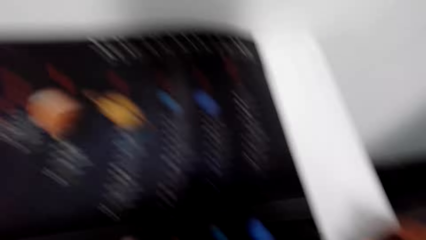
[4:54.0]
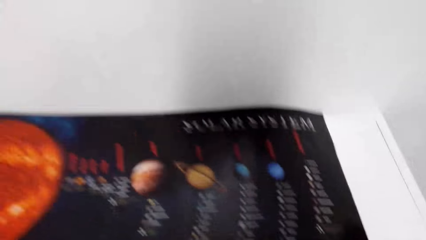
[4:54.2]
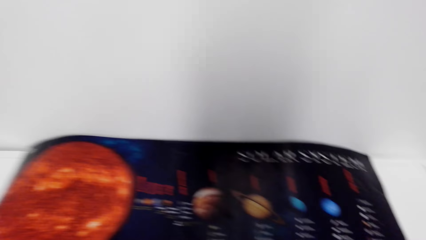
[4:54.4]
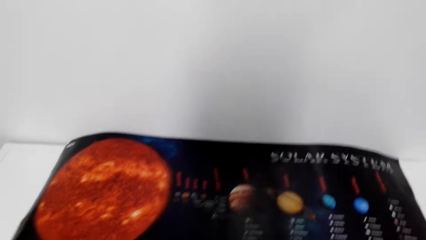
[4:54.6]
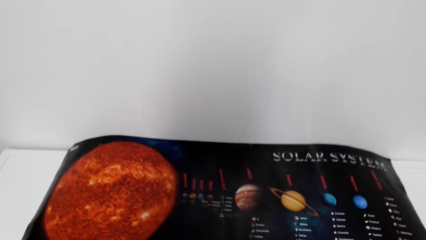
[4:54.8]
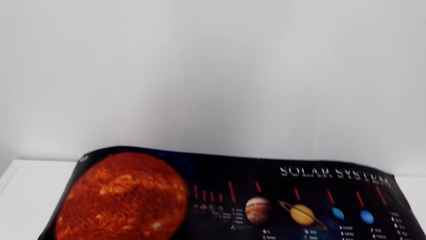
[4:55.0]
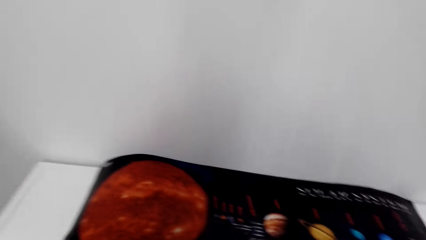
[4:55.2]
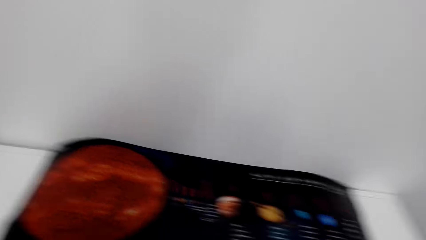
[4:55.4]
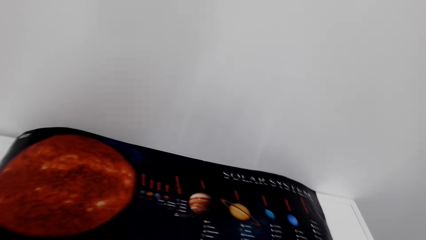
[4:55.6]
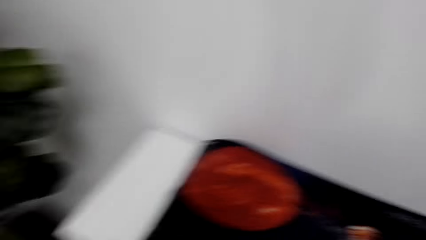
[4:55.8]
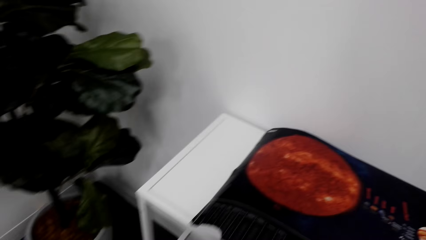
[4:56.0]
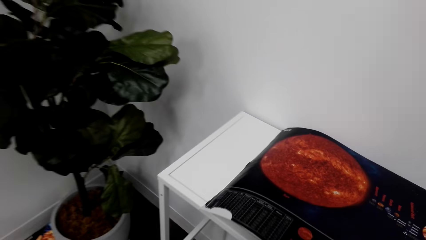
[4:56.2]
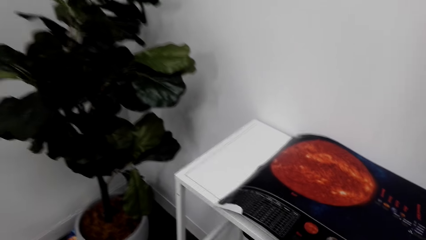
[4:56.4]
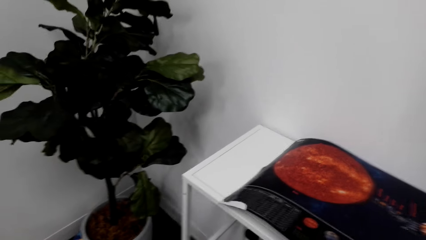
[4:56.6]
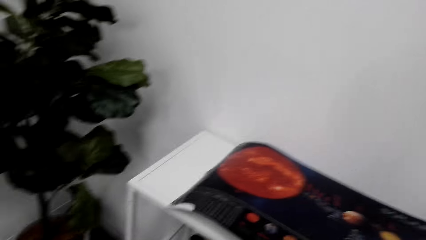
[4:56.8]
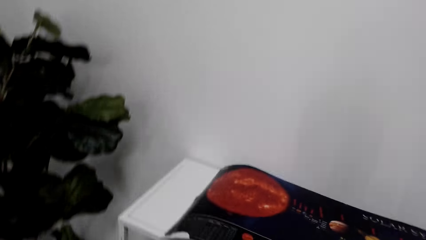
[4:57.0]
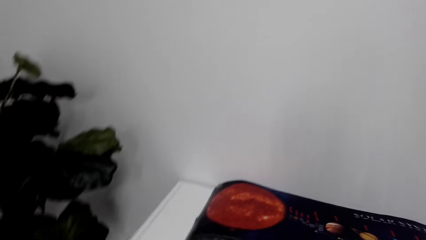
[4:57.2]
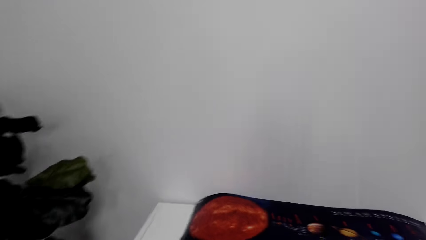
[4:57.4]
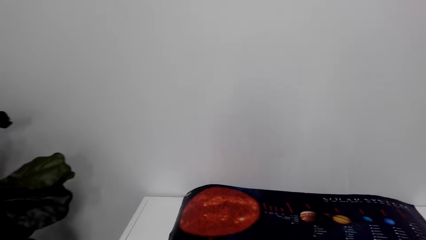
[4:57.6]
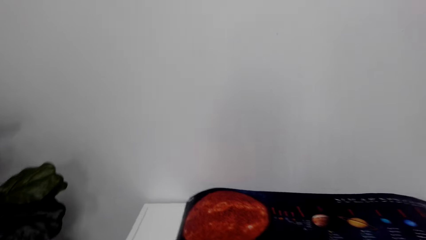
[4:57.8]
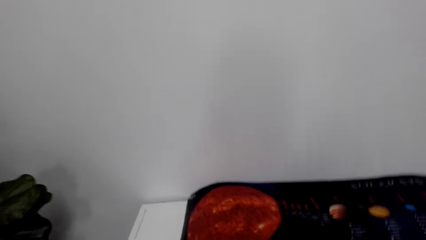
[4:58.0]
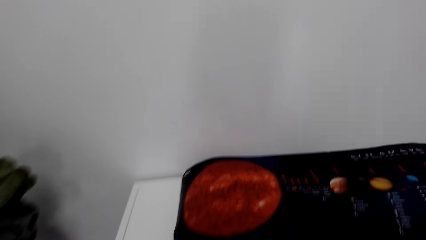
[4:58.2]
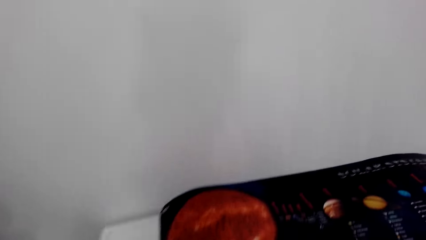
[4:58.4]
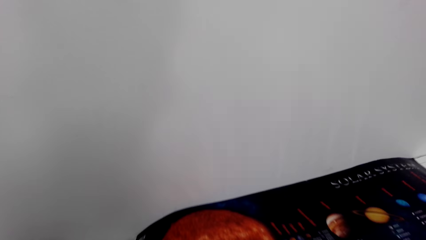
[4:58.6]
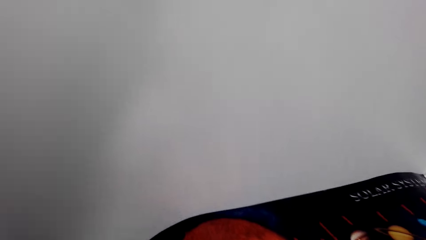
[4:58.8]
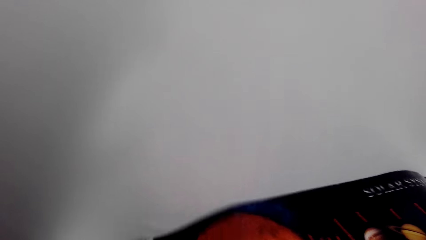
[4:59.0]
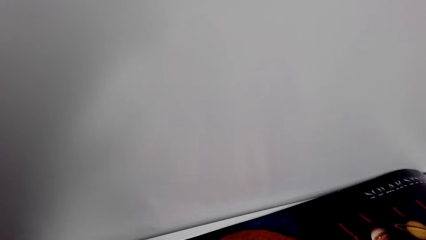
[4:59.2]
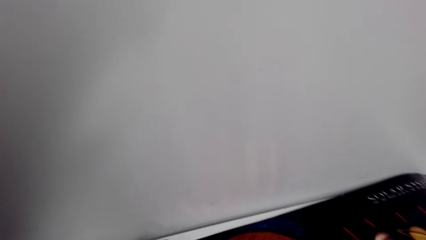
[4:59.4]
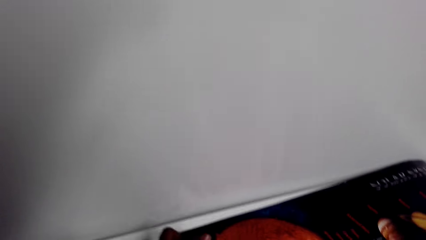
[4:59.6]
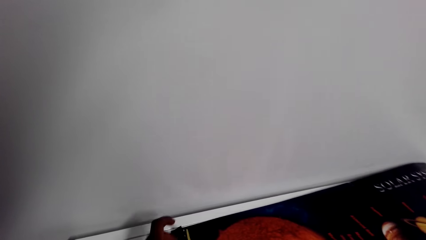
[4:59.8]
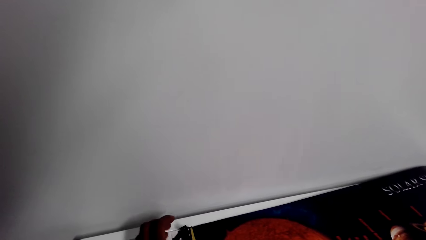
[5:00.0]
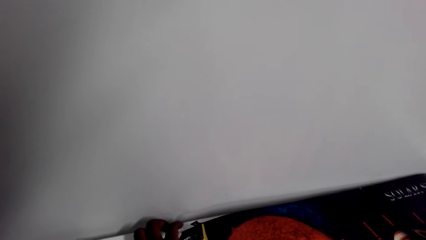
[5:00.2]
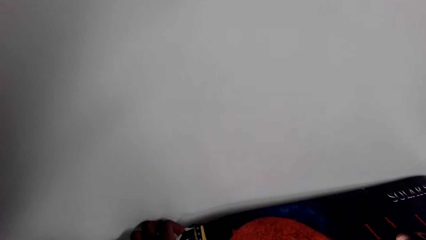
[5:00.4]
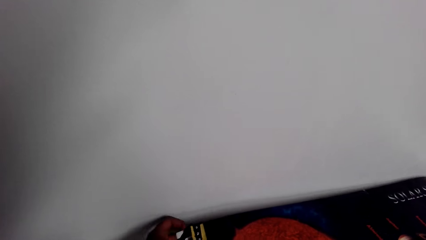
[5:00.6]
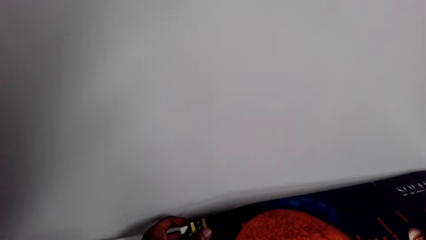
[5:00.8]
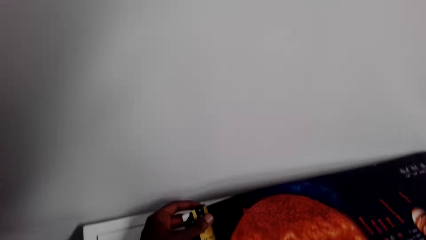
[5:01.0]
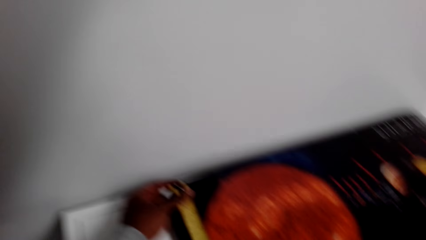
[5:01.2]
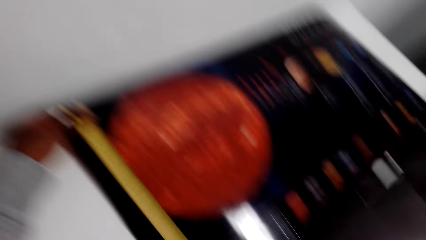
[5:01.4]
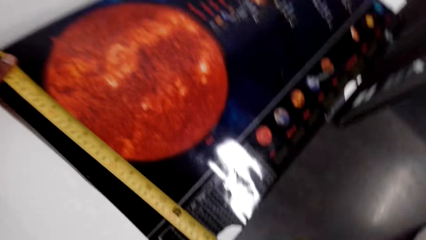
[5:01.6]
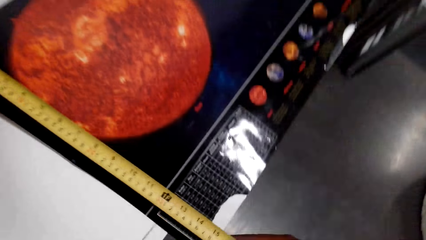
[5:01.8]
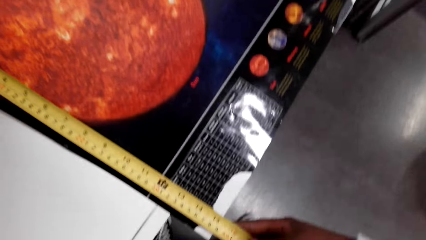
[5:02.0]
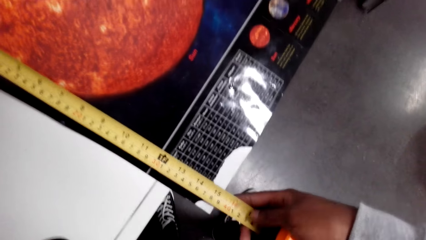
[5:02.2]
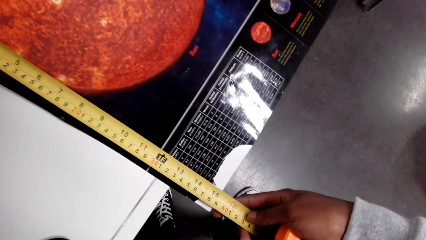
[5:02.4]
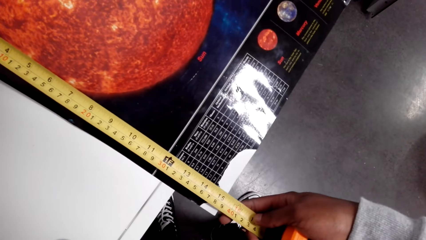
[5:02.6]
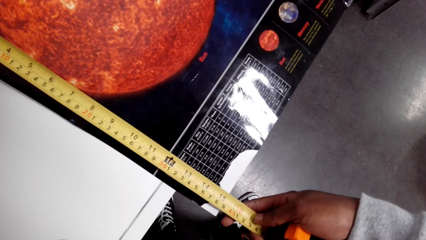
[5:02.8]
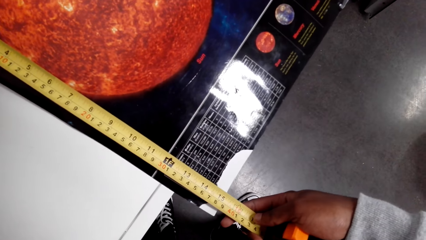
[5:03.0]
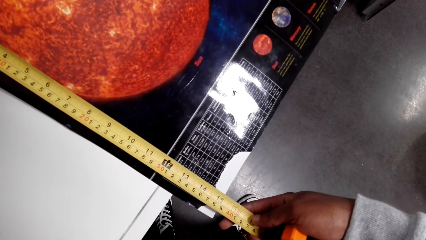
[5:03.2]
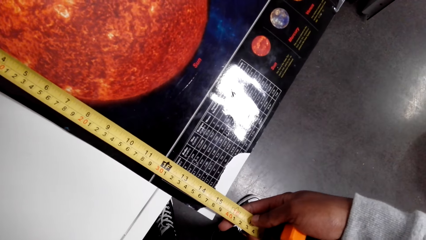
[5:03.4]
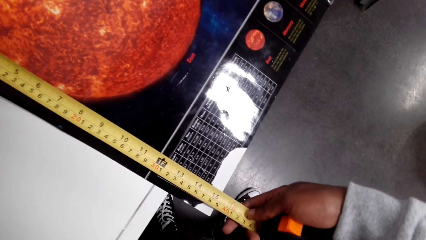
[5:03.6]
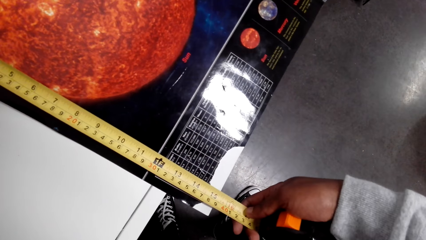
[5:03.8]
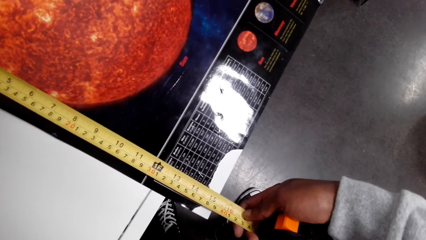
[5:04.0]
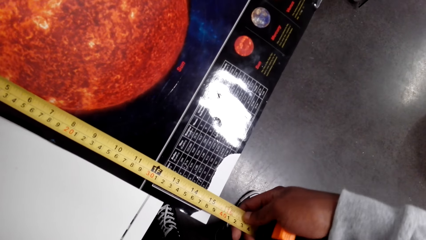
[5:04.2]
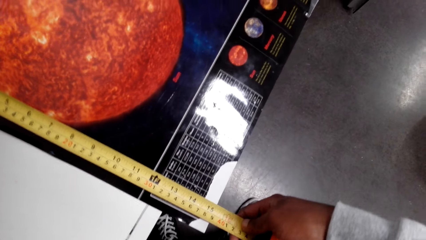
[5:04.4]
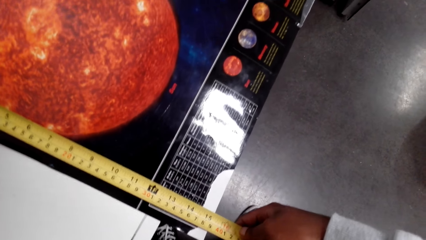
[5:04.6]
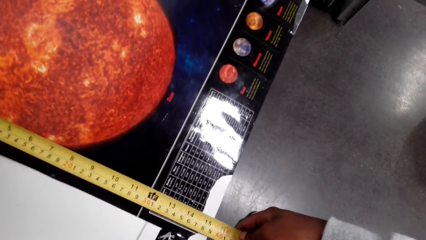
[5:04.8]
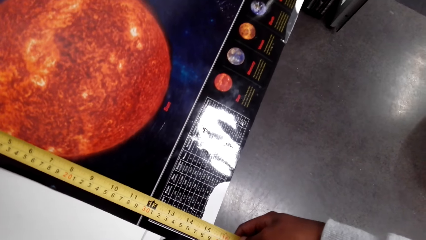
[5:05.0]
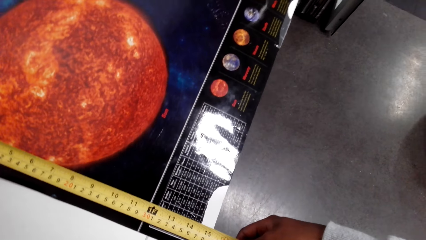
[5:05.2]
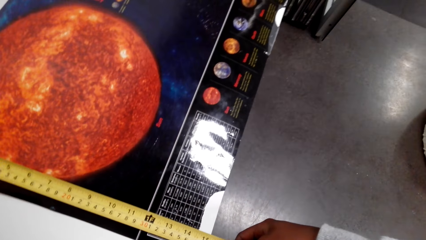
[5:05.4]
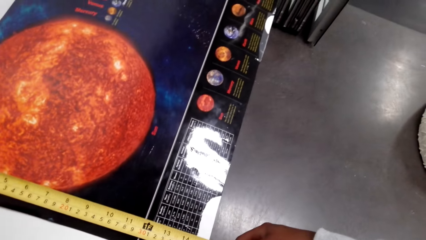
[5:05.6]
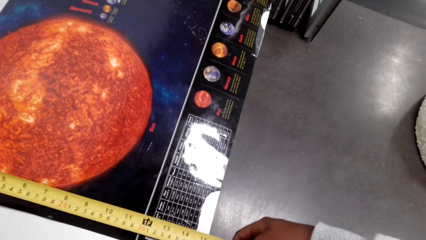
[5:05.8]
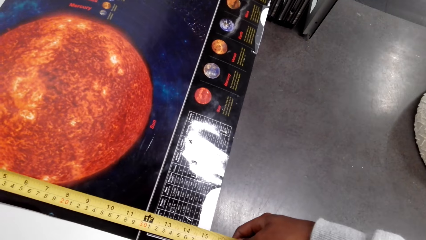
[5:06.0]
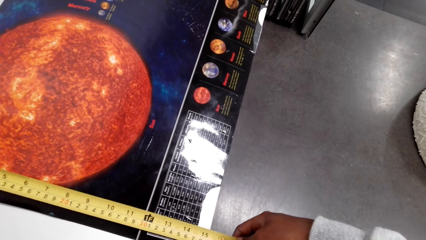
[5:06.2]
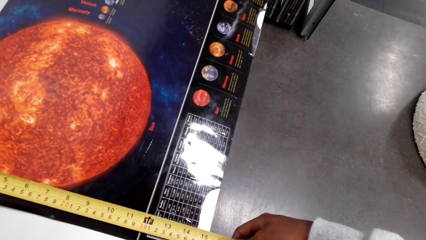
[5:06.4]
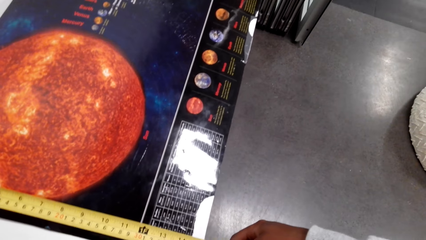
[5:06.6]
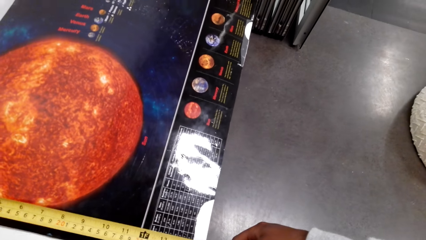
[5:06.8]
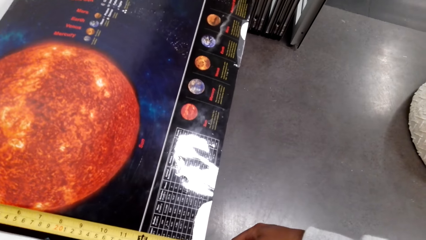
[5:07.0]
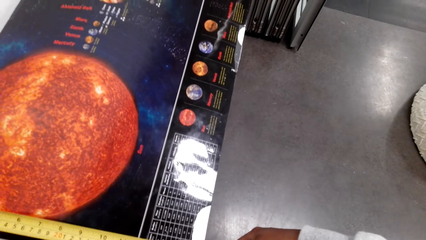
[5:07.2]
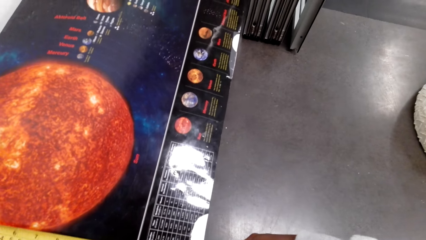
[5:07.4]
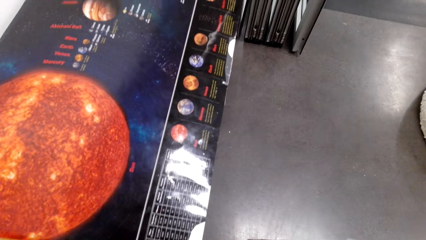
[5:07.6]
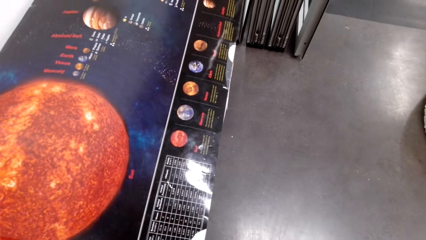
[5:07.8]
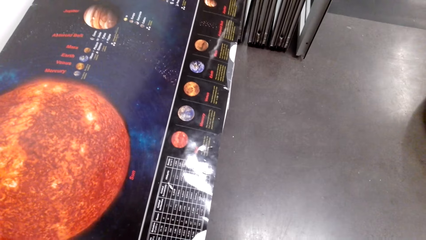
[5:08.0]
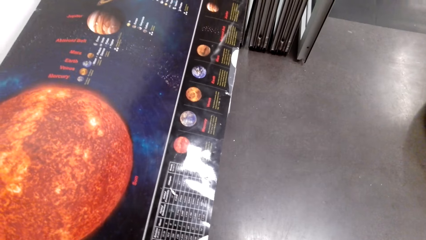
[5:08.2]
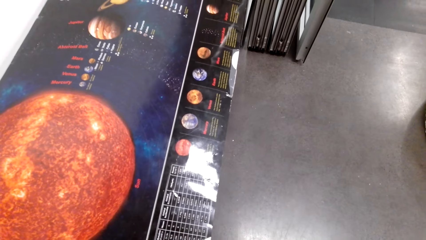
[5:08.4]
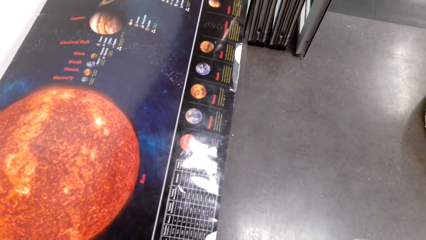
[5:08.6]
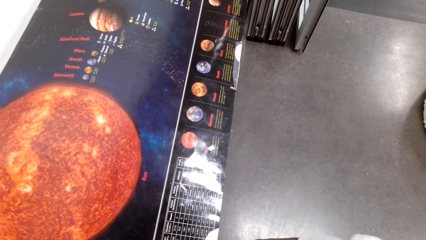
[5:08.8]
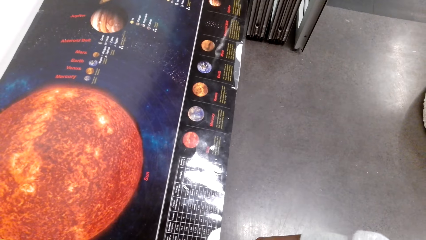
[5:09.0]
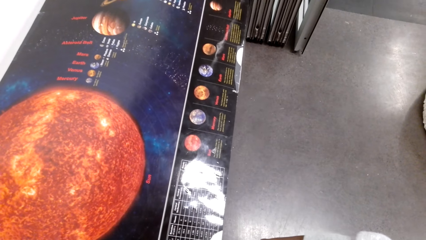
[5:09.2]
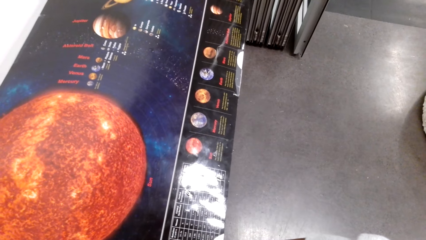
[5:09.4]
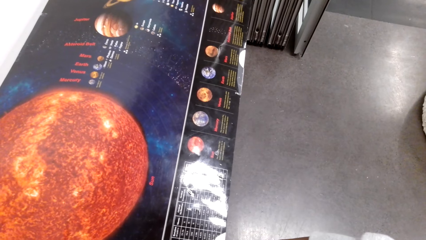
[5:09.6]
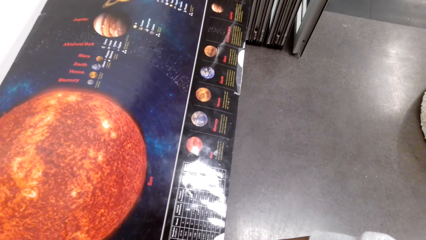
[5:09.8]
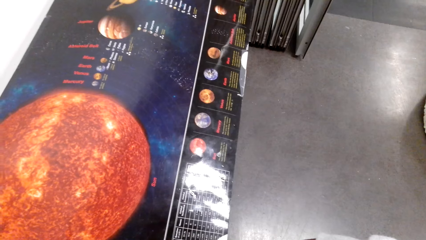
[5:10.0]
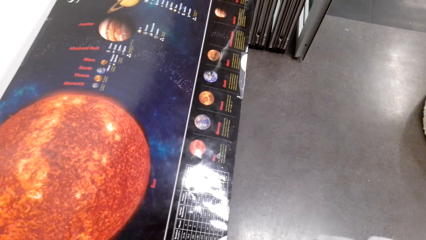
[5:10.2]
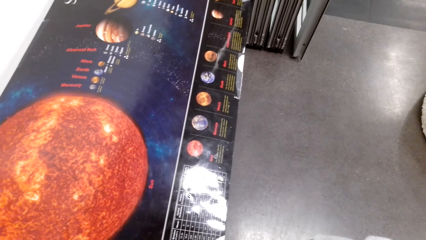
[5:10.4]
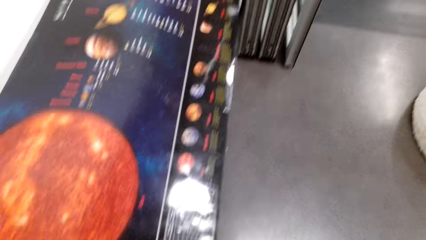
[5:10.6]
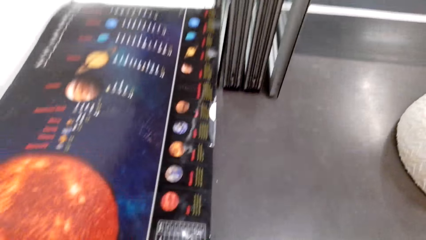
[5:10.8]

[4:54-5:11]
The camera wearer looks at the poster. They measure the poster or chart. They look at the width. They look at the chart.
